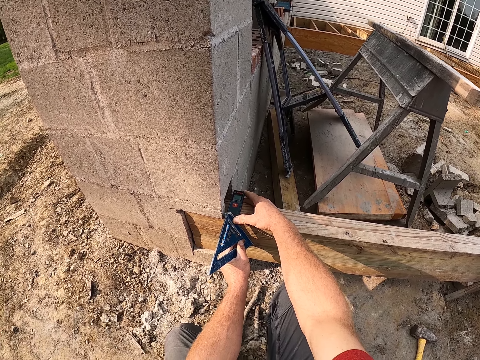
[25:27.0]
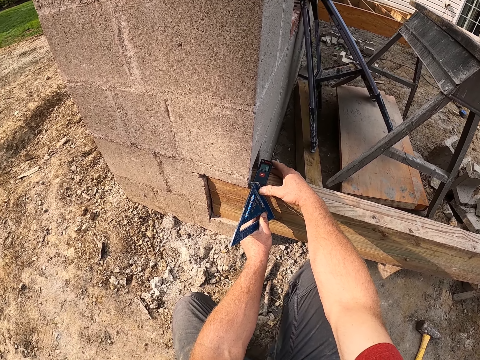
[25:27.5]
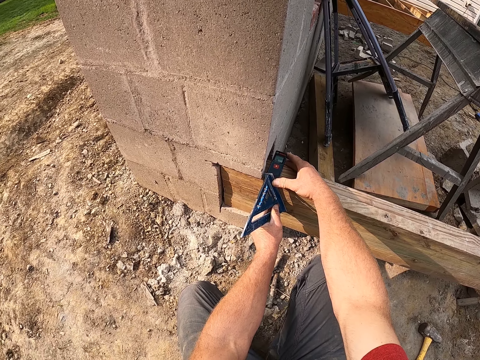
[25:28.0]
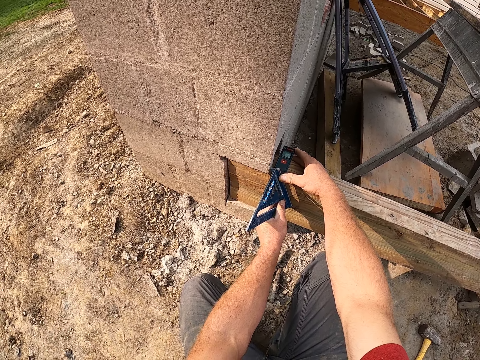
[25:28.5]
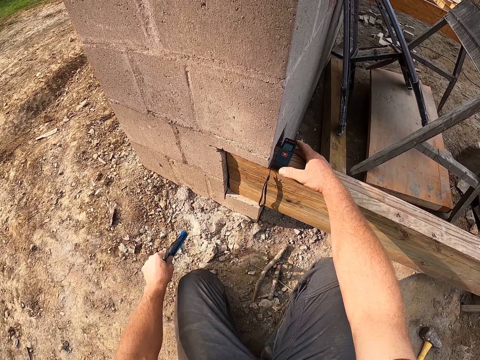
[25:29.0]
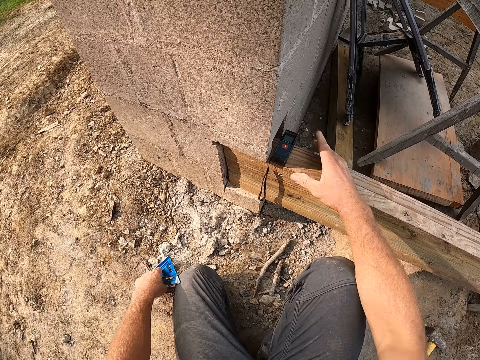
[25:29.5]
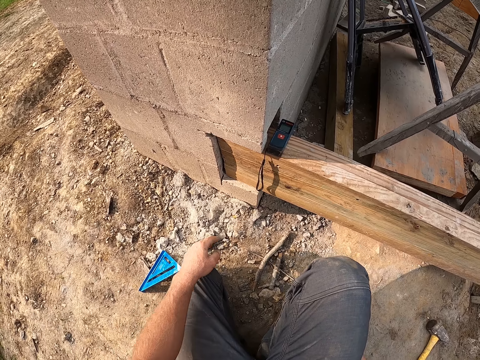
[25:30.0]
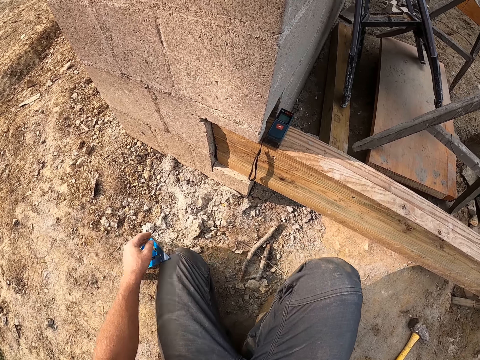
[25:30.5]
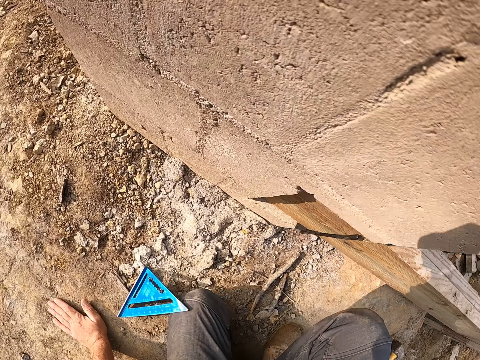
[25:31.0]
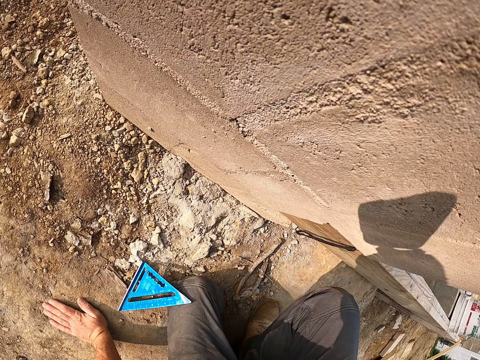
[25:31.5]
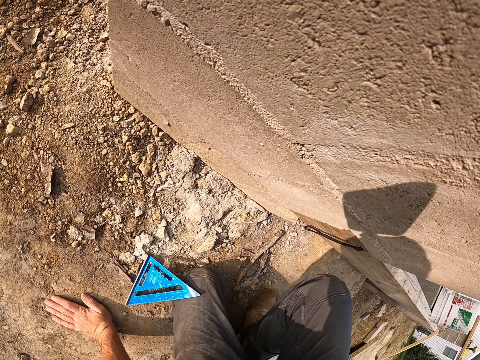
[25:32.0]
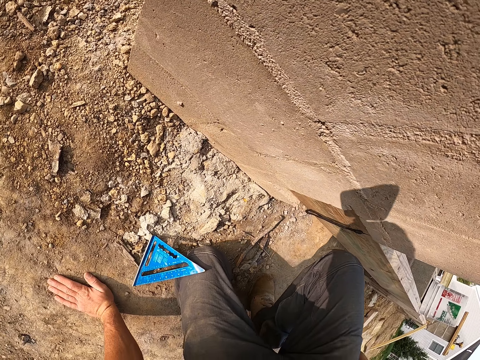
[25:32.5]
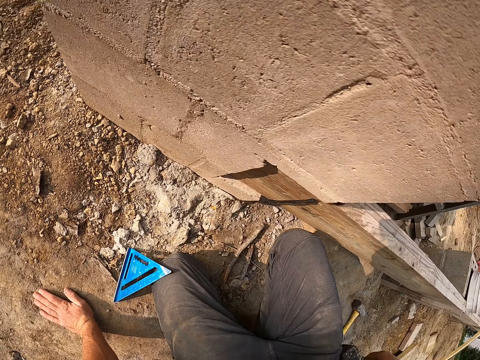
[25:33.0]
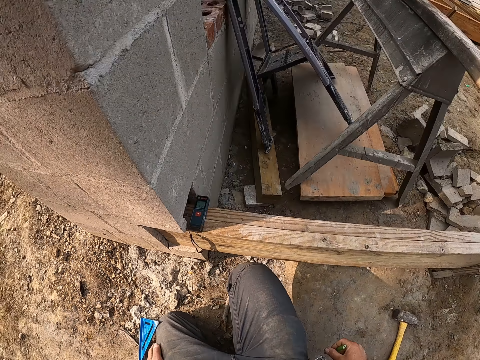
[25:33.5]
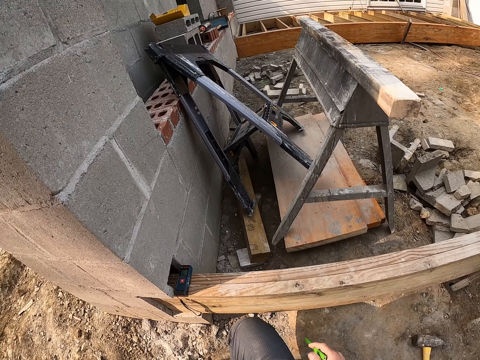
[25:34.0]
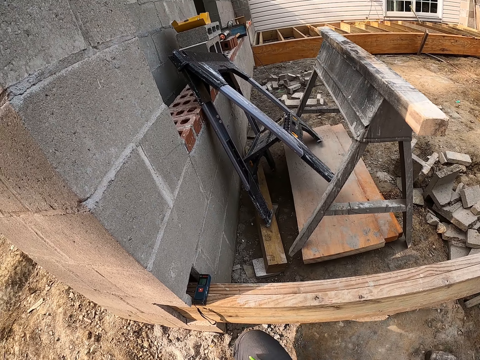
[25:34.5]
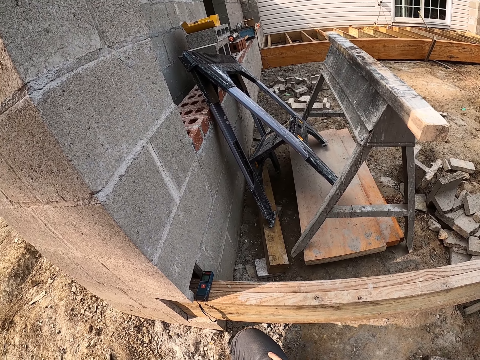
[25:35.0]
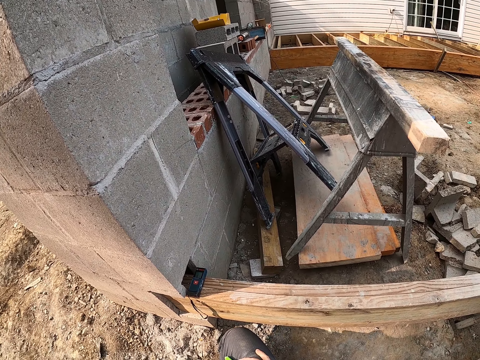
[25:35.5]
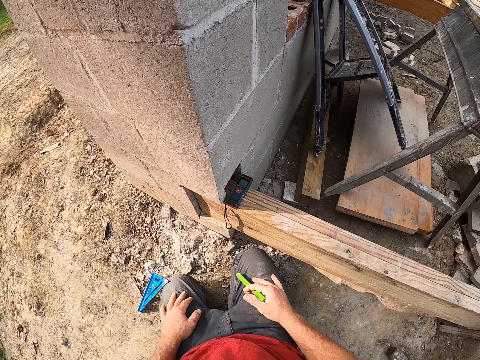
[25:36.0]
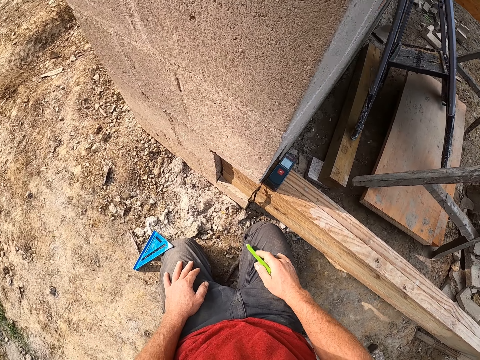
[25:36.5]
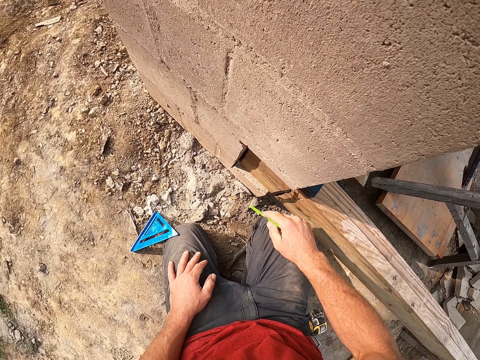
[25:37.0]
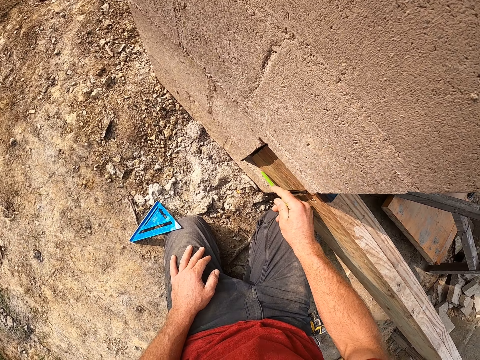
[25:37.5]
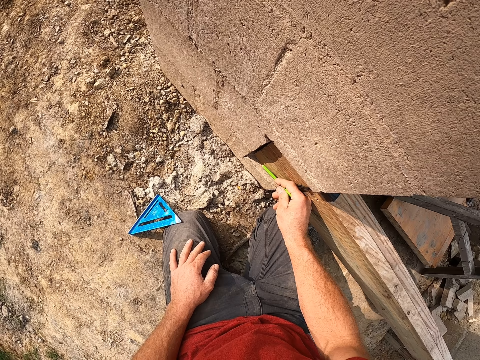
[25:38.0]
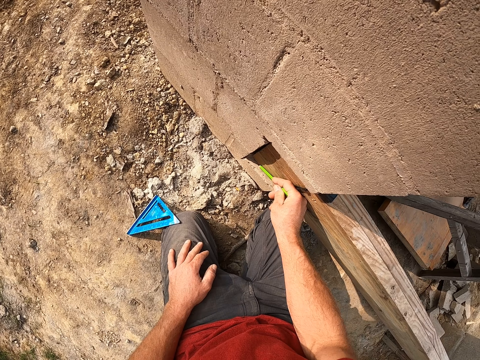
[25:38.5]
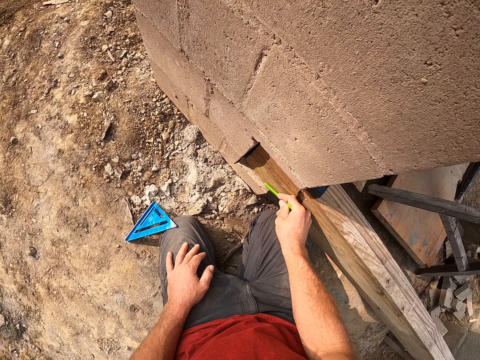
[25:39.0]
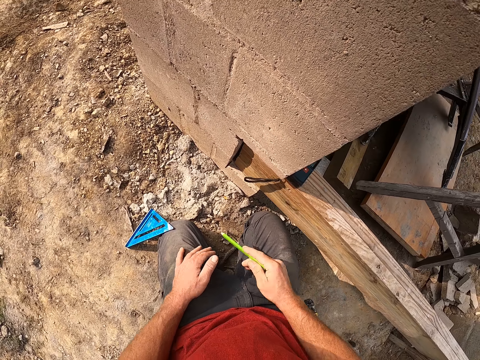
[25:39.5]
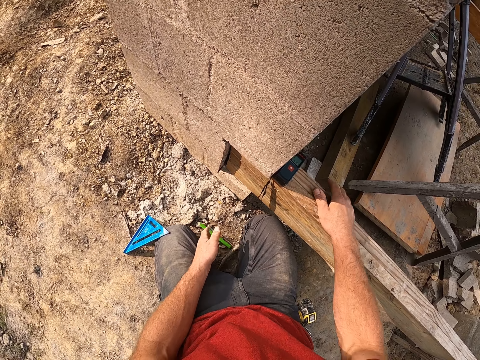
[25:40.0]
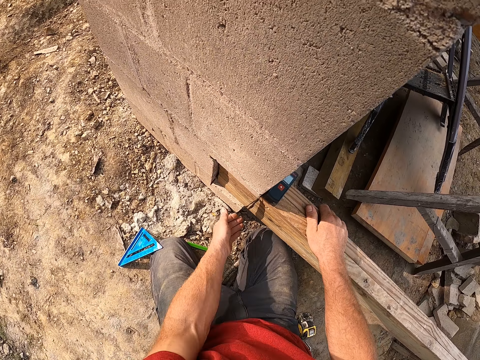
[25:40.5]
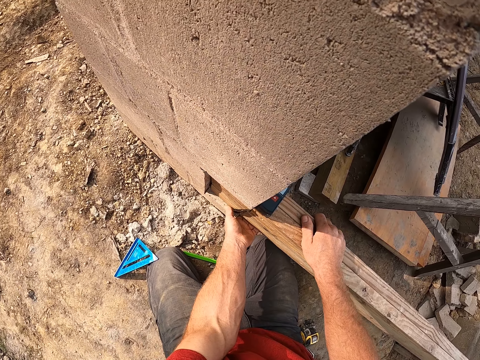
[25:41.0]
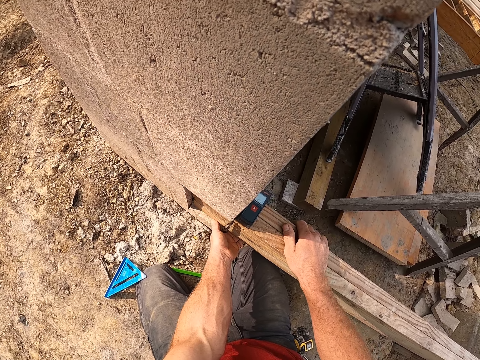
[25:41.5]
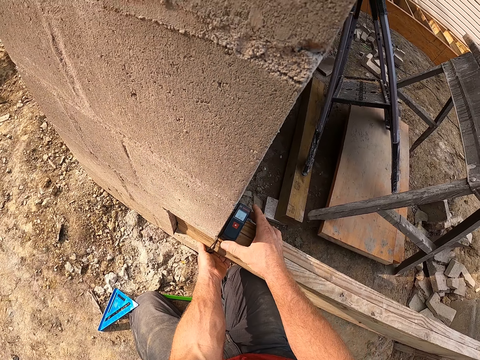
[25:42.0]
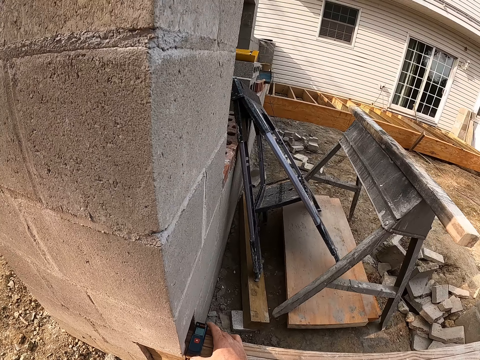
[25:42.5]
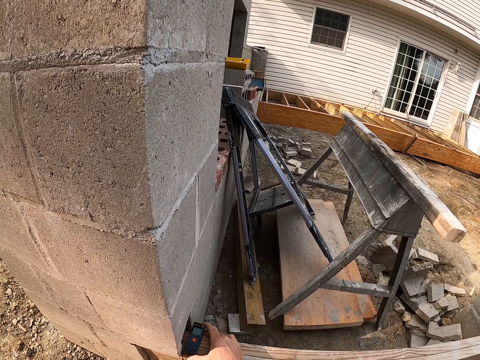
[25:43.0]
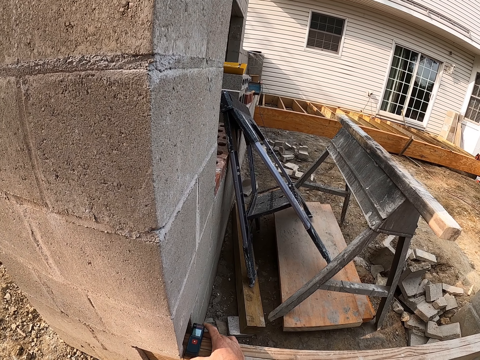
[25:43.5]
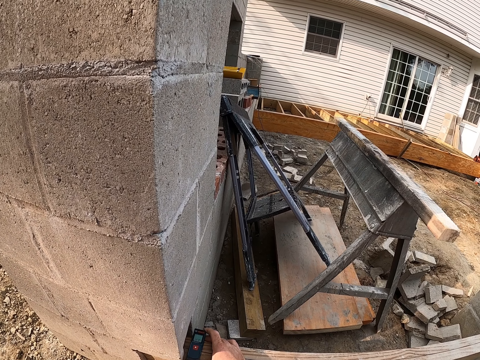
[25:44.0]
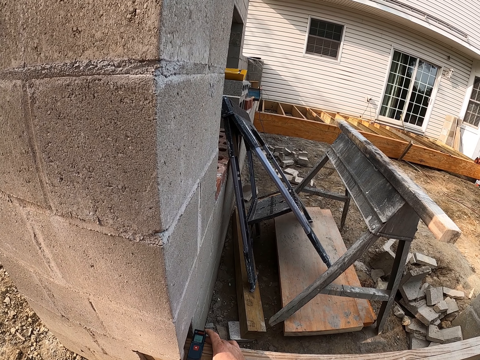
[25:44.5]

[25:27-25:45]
The camera wearer drops the speed square on the ground. He leaves the laser measure on the plank. He leans towards the wall. He takes out a pencil marker. He marks the plank with the marker. He marks the concrete brick. He drops the marker on the ground. He holds the pencil marker with his left hand. He supports the lumber with his hands. He grabs the plank with his right hand. He adjusts the plank with both hands. He takes measurement of the plank with the laser measure.

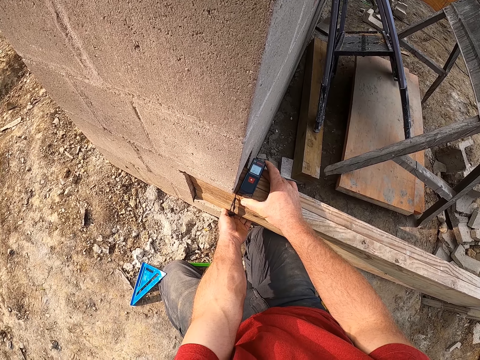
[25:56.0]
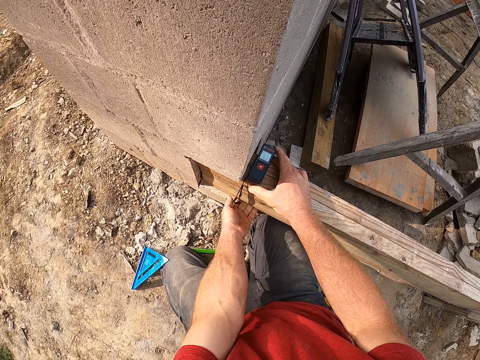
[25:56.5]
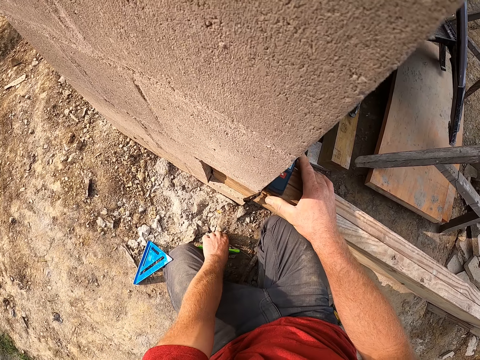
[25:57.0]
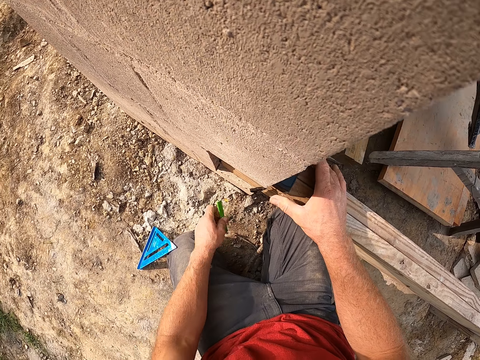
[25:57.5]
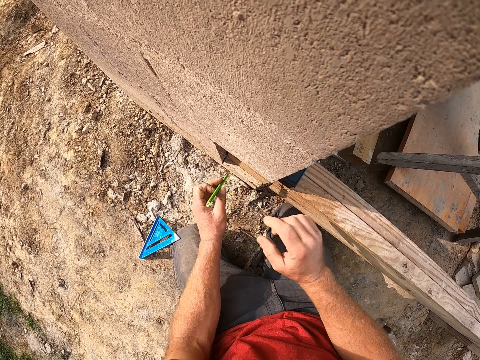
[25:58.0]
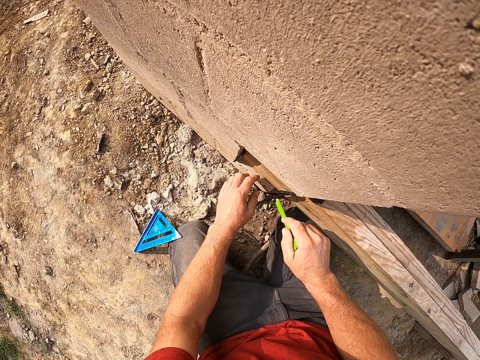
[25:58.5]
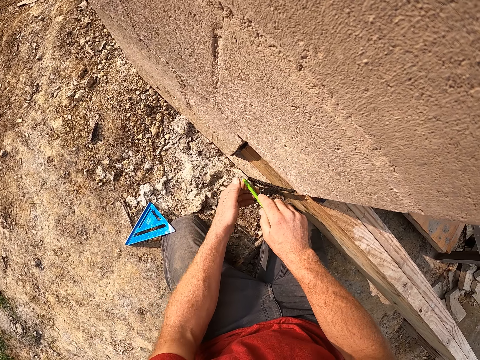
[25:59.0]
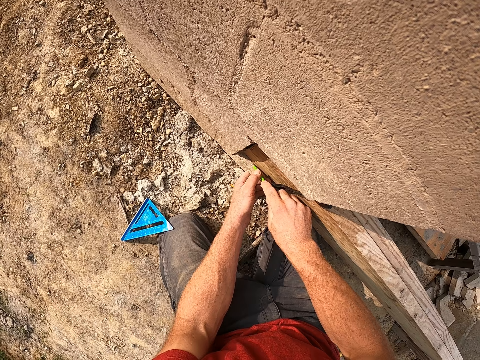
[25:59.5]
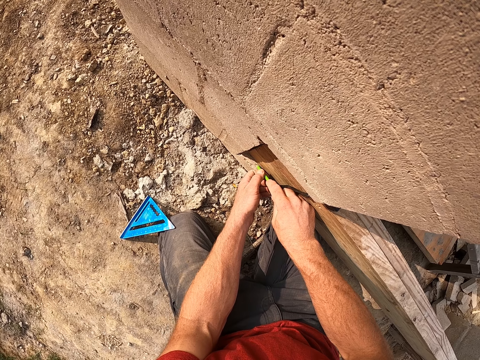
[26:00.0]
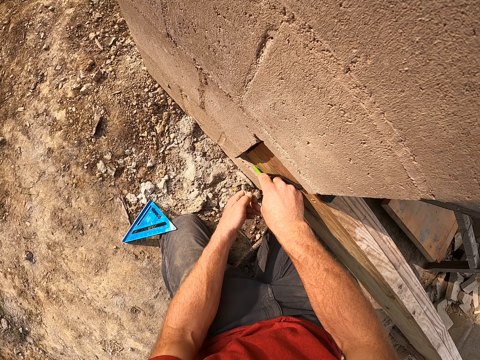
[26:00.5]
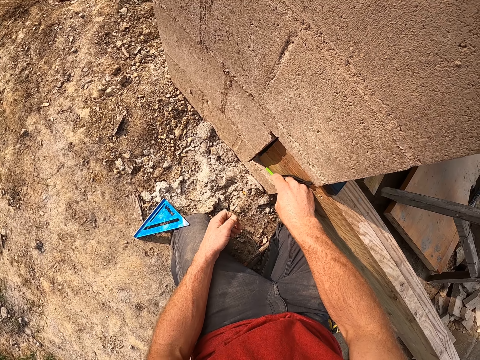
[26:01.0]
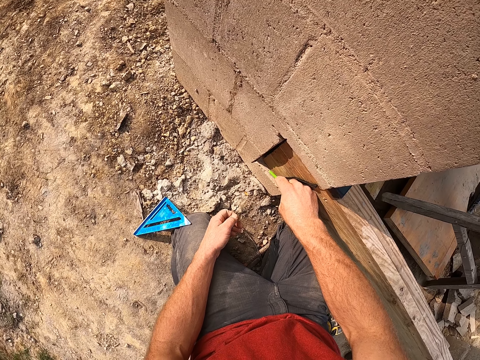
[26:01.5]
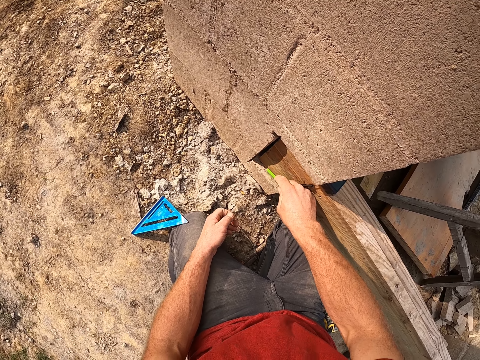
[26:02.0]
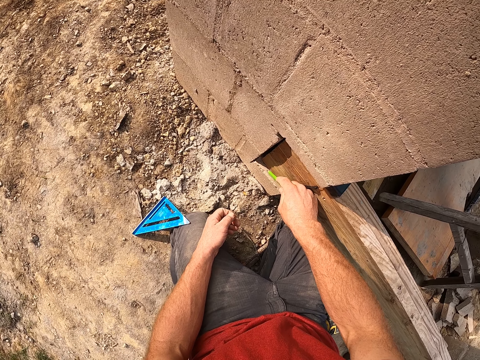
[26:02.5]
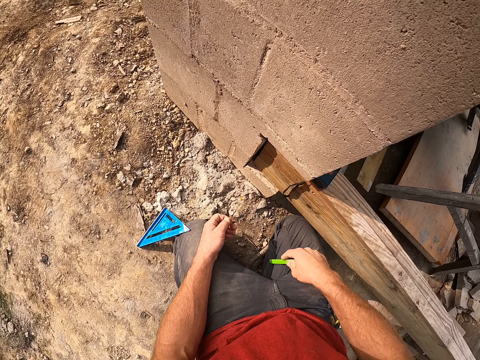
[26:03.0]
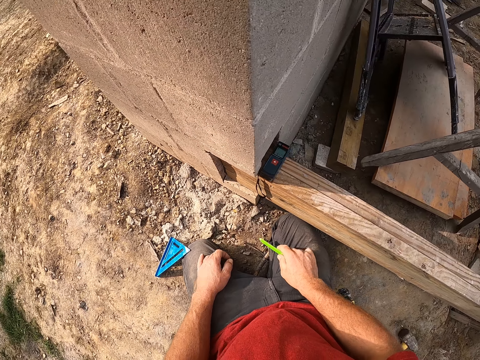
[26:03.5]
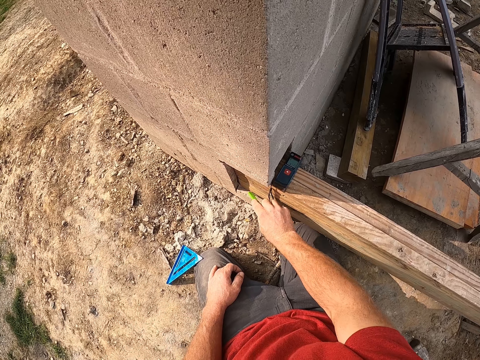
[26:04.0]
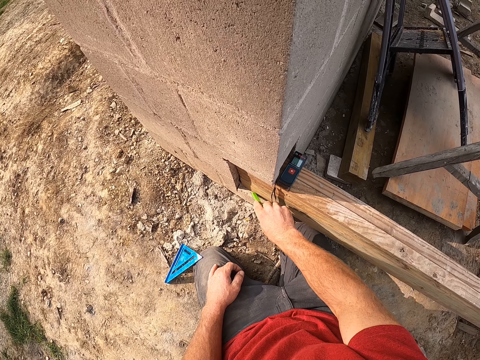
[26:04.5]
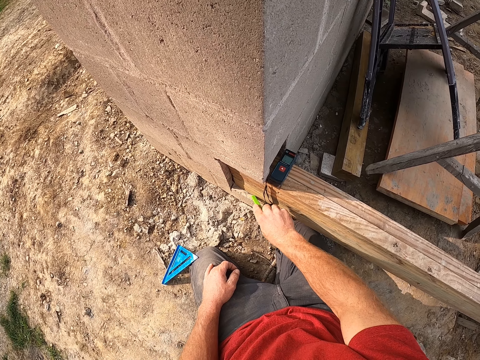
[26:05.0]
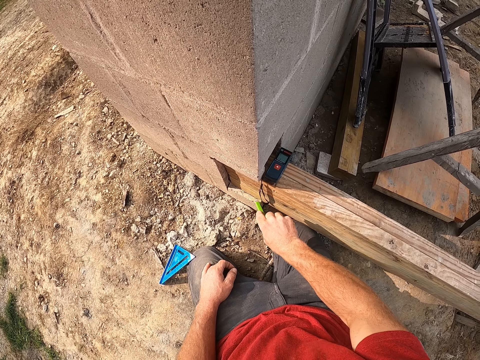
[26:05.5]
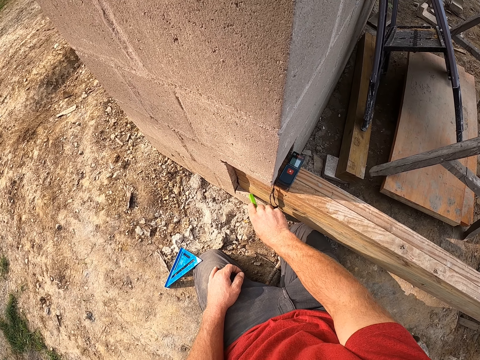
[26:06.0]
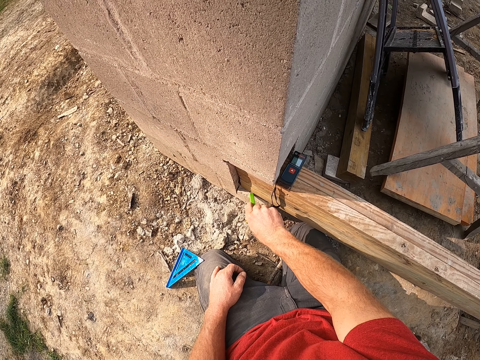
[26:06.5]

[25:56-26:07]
The camera wearer picks up the pencil marker with his left hand. He lets go of the laser measure. He holds the pencil marker with his right hand. He marks the plank or concrete brick. He clears off debris from the plank.
